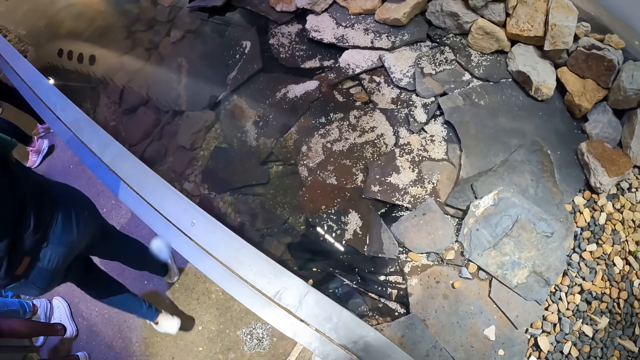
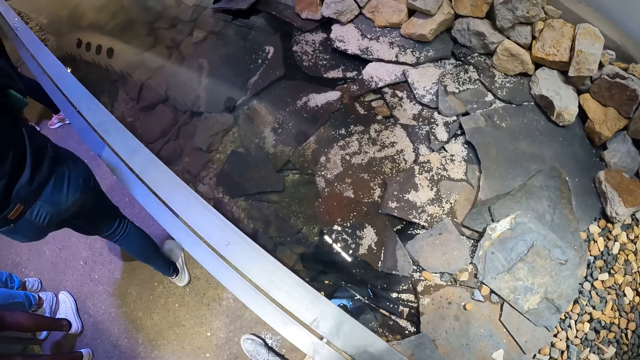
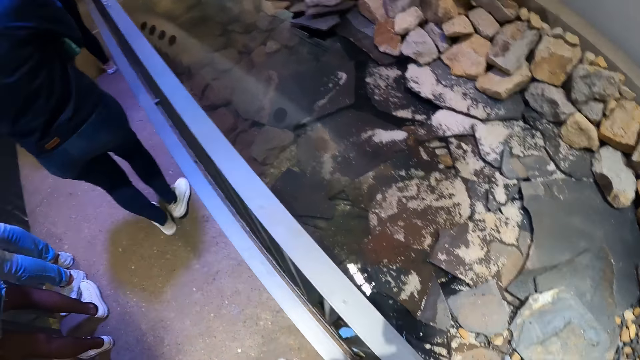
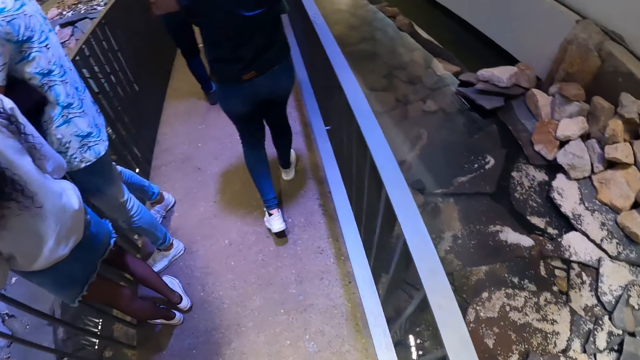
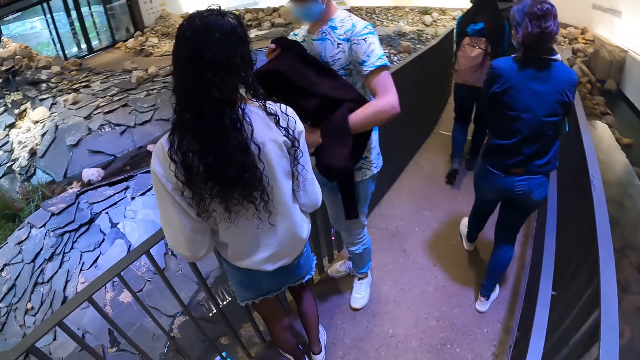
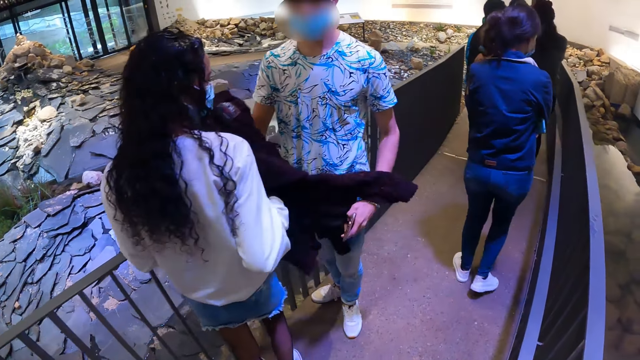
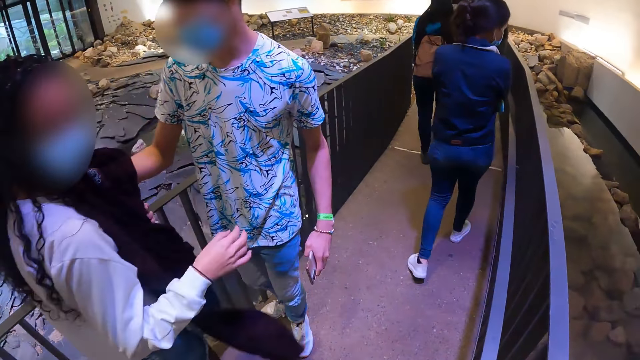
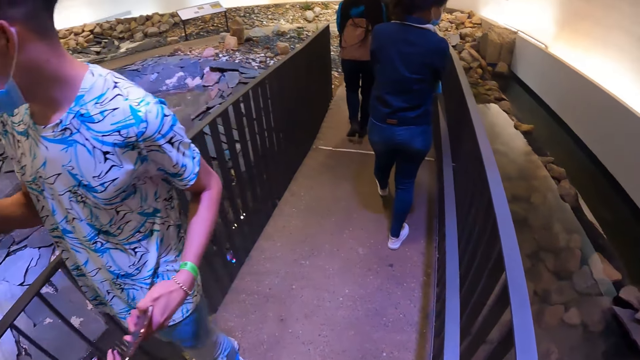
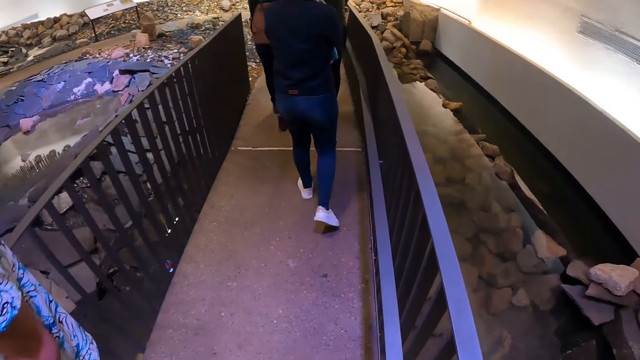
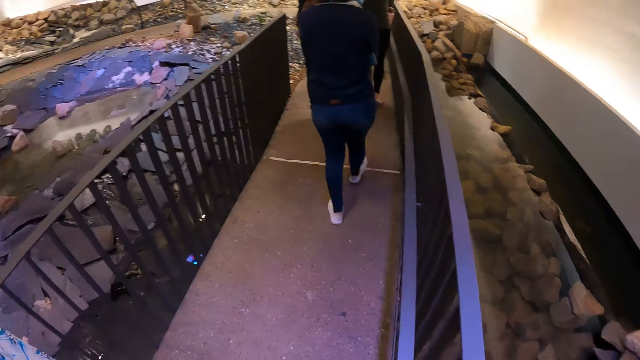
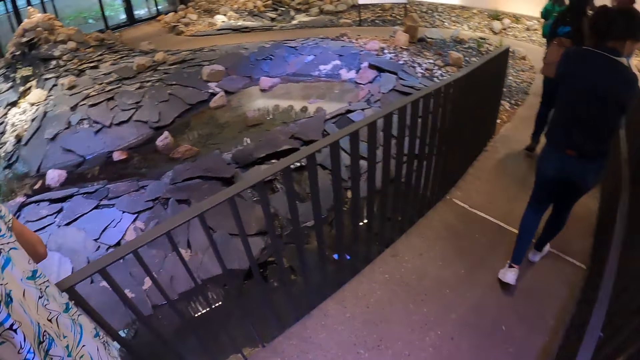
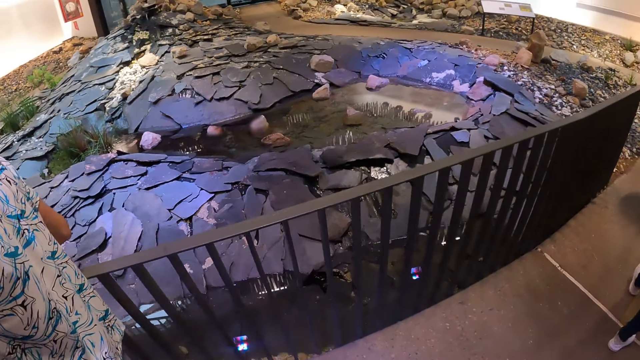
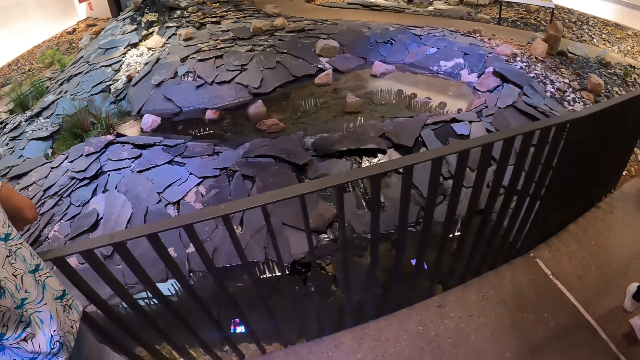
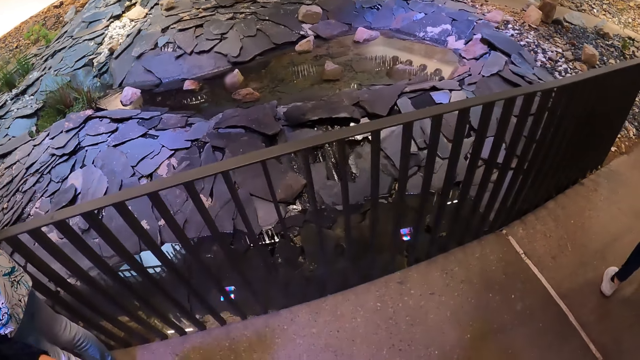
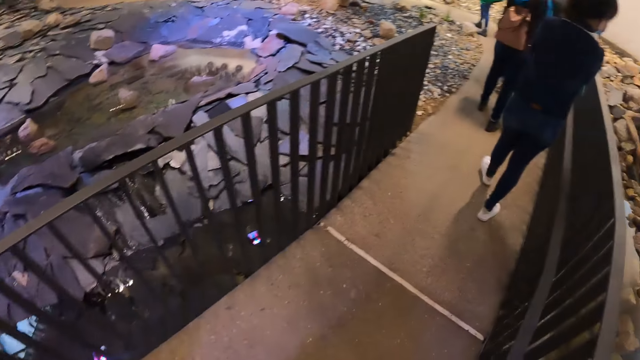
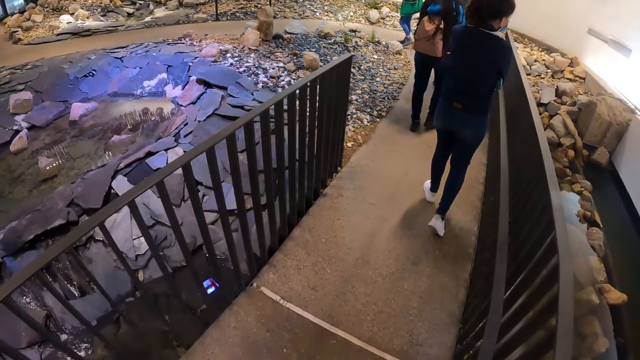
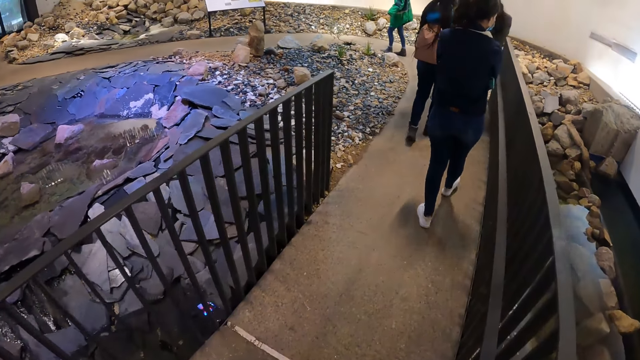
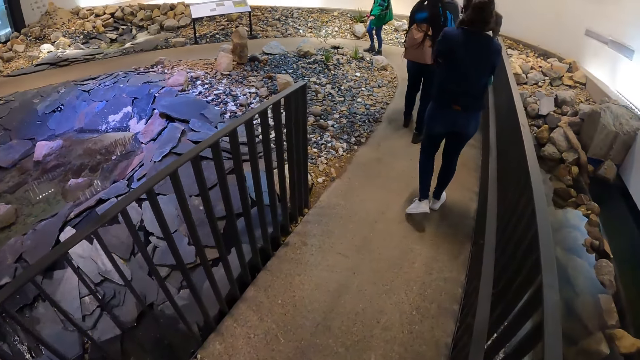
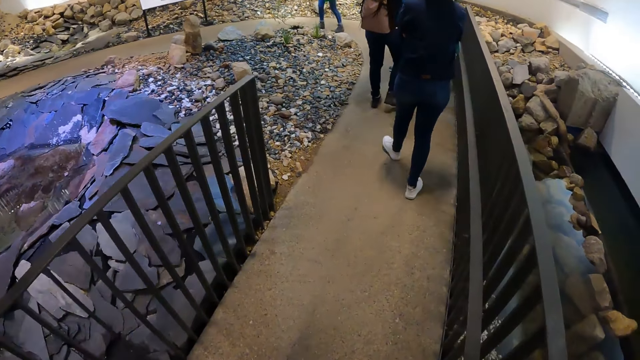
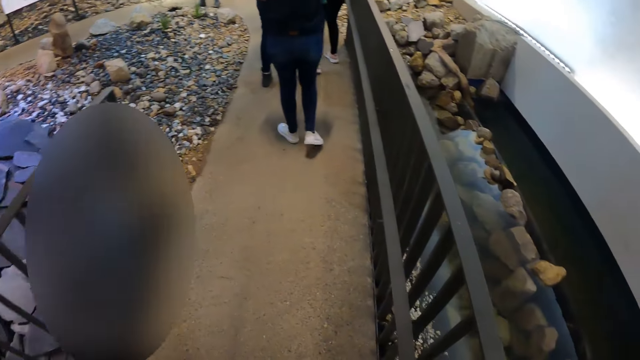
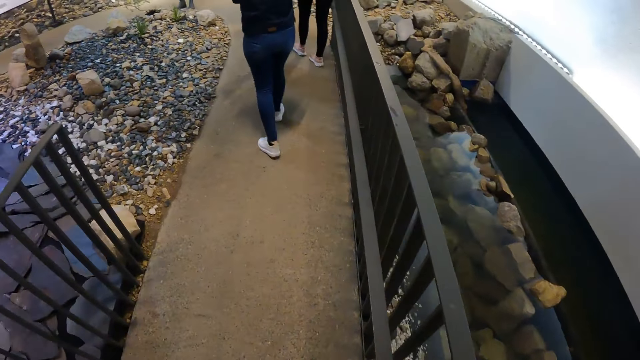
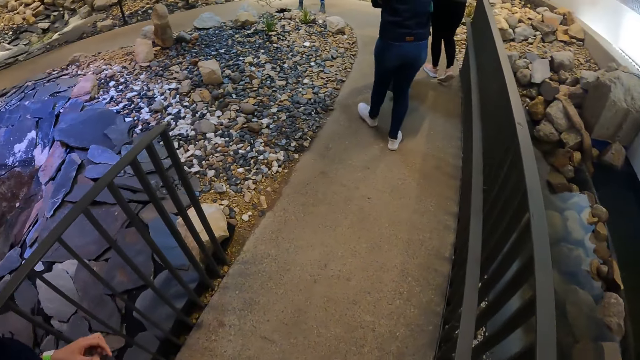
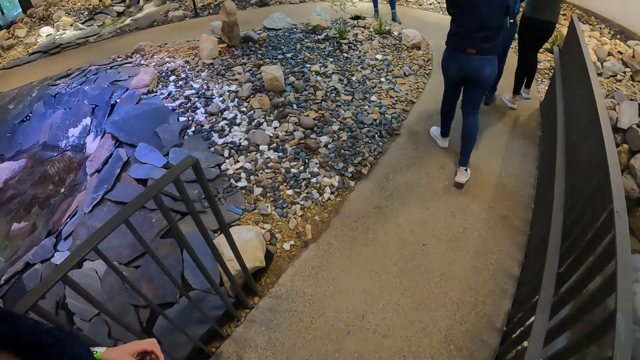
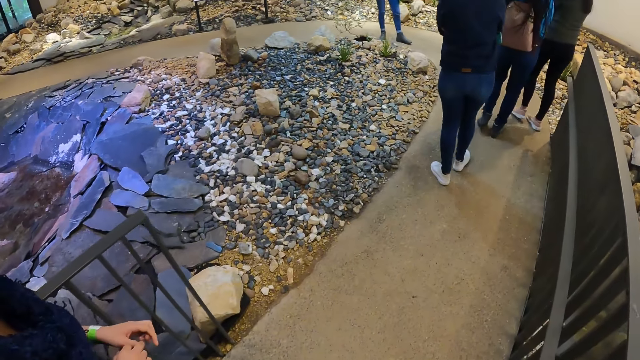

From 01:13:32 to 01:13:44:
A man passes a jacket to a woman with his right hand. The woman collects the jacket from the man with her left hand.

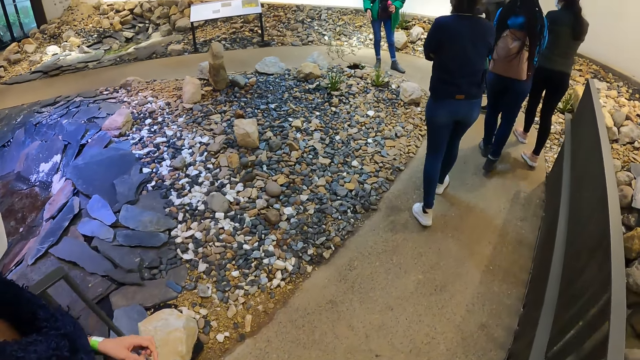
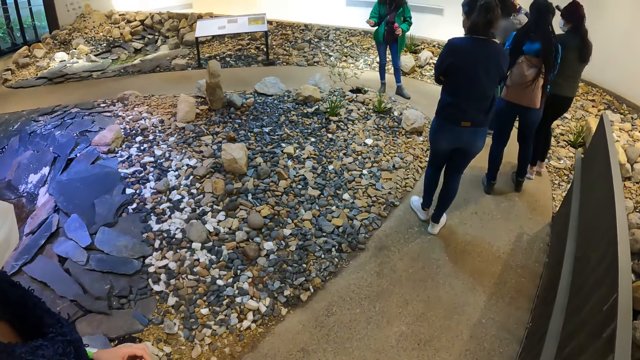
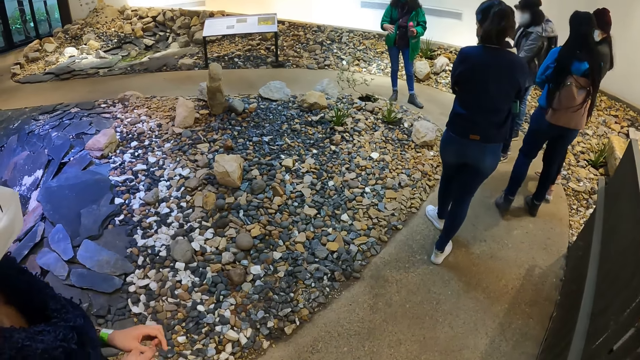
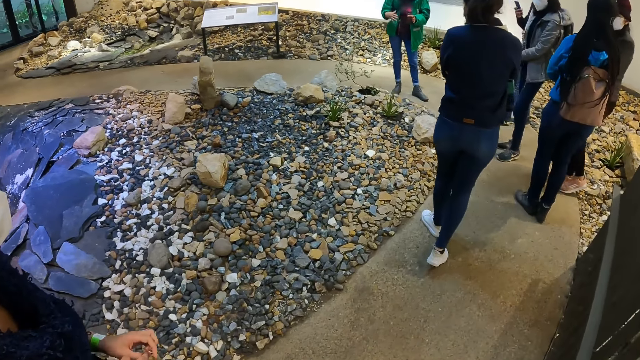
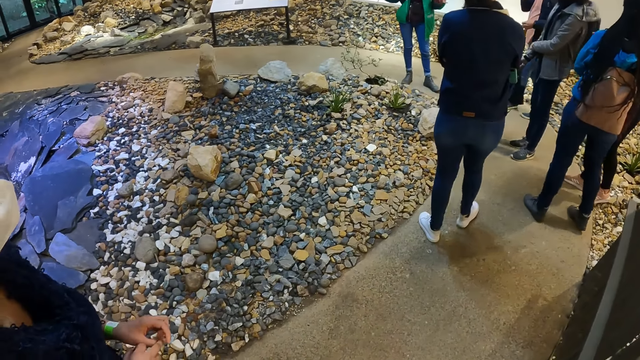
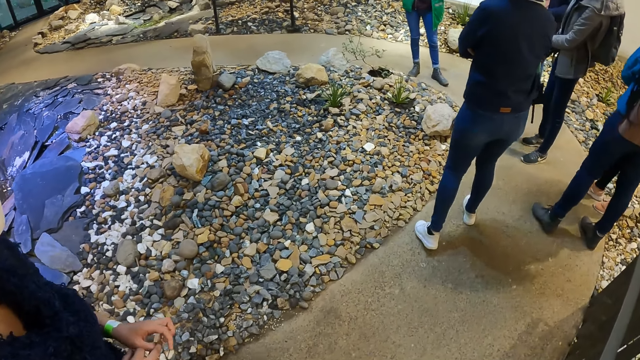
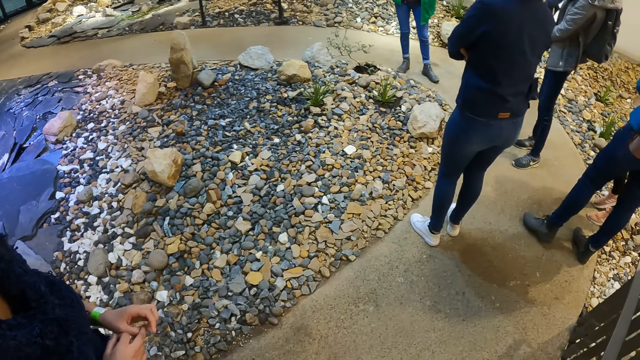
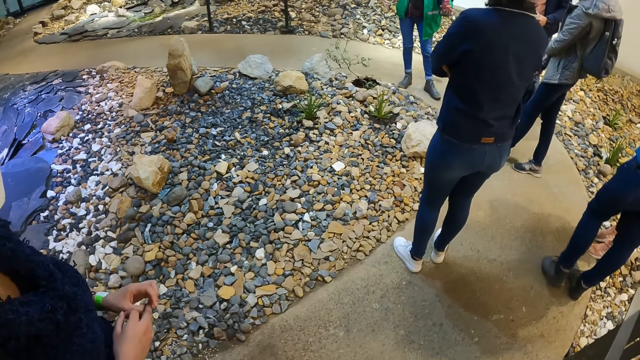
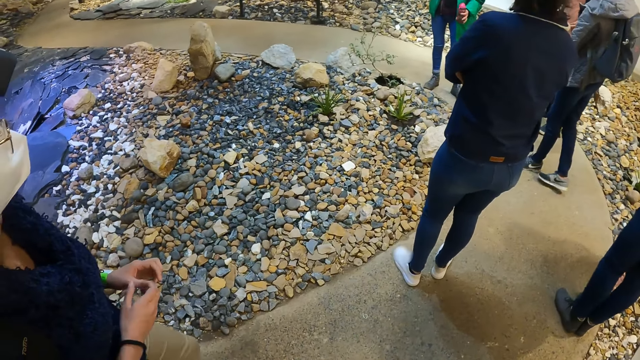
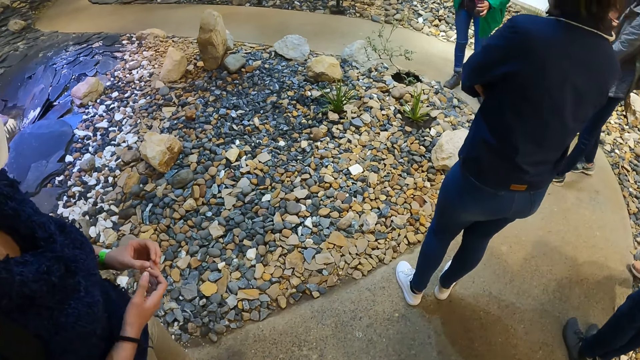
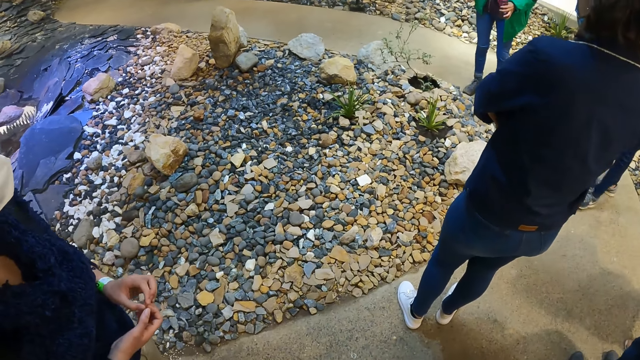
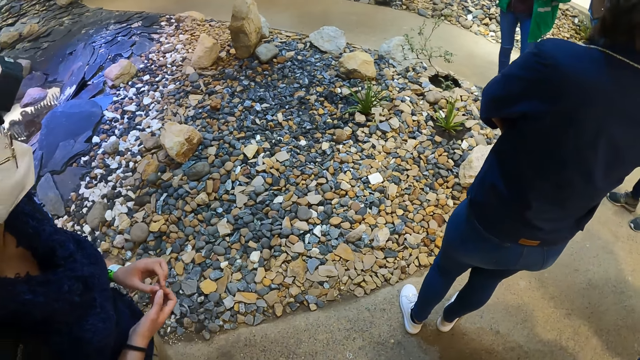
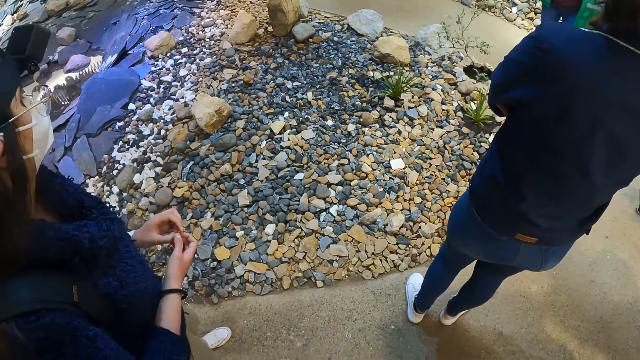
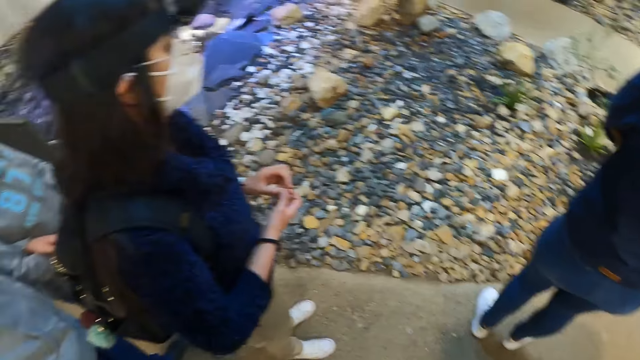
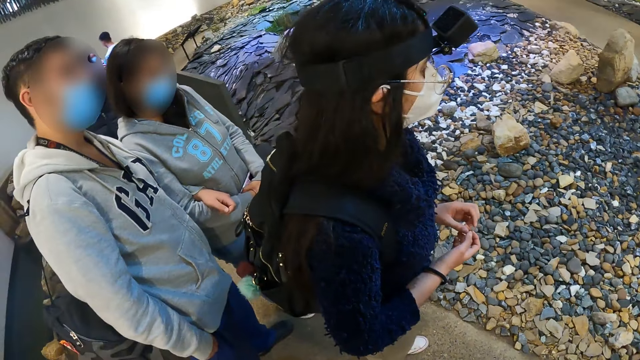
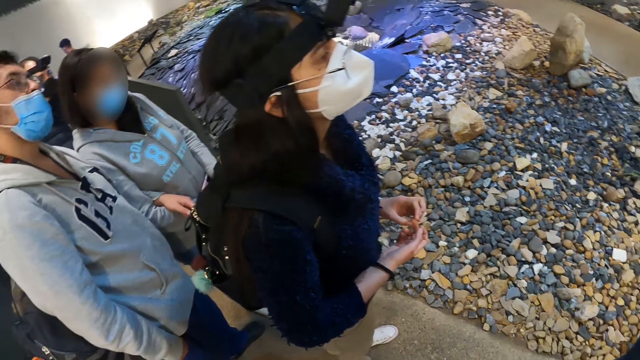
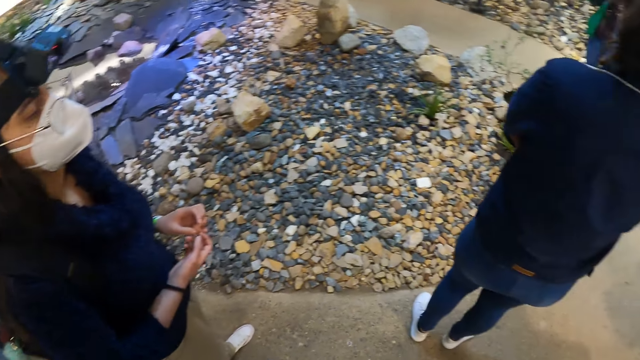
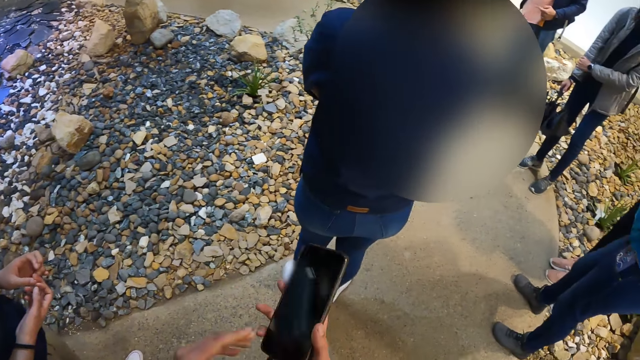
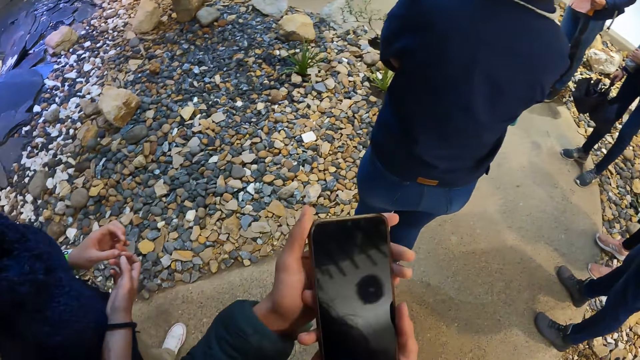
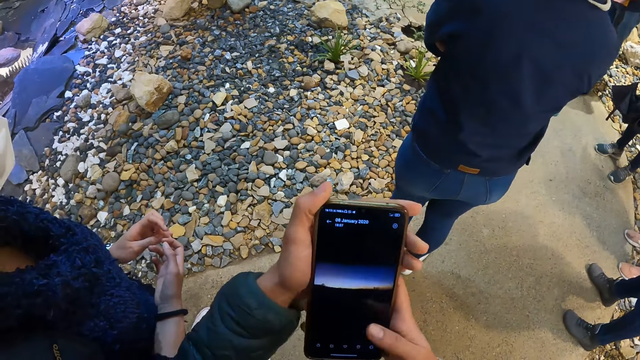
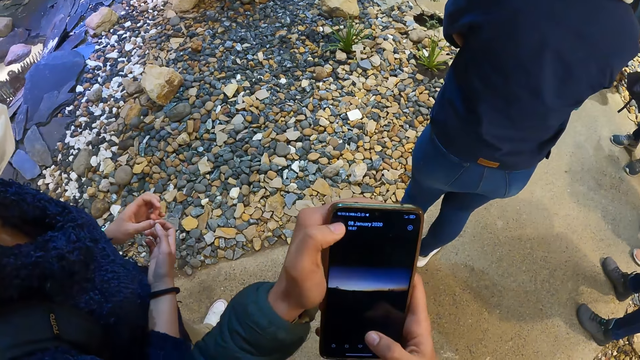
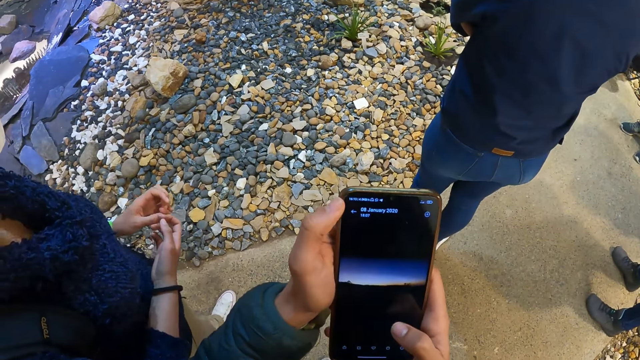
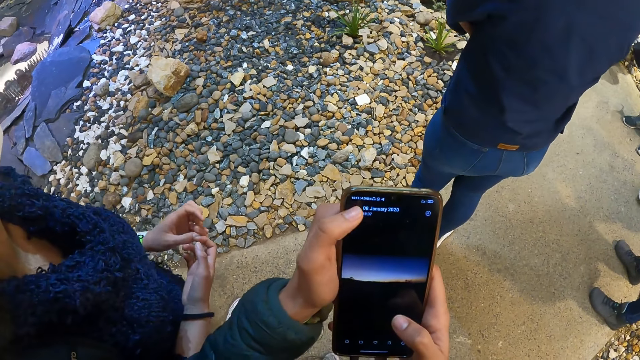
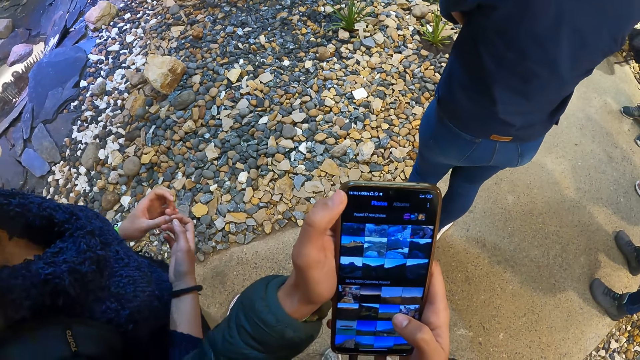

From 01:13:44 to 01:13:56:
The camera wearer grabs a phone with her right hand. She holds the phone with both hands. She operates the phone with both hands. She taps the phone.
